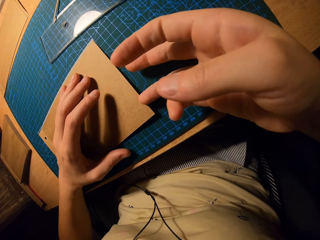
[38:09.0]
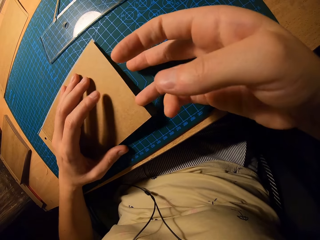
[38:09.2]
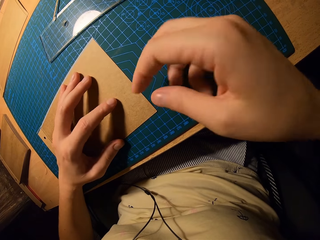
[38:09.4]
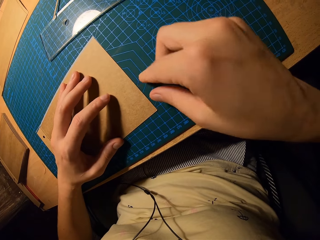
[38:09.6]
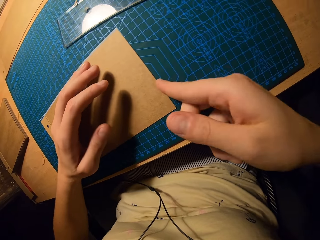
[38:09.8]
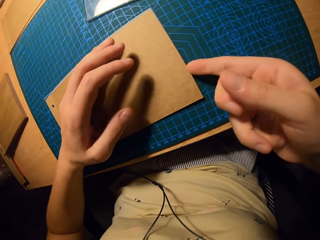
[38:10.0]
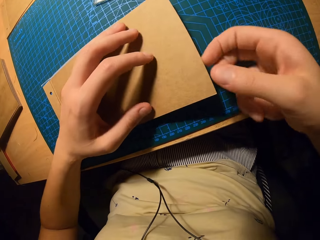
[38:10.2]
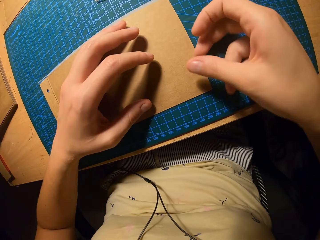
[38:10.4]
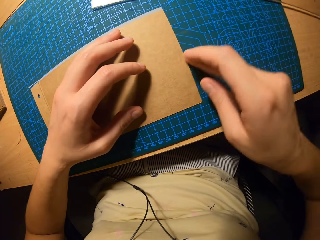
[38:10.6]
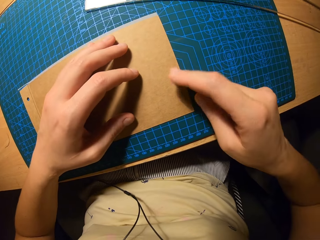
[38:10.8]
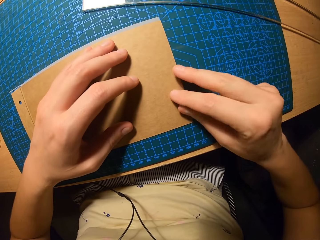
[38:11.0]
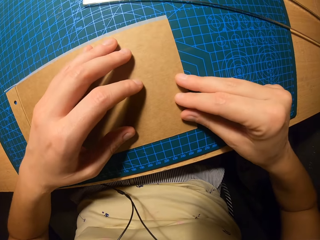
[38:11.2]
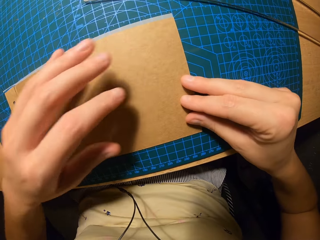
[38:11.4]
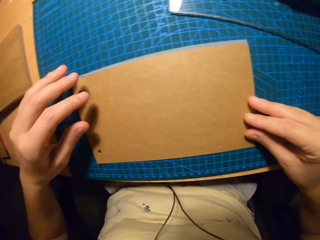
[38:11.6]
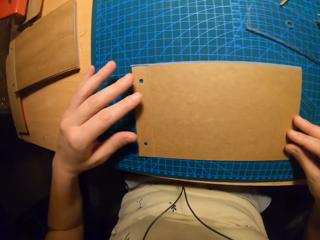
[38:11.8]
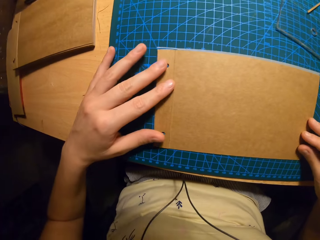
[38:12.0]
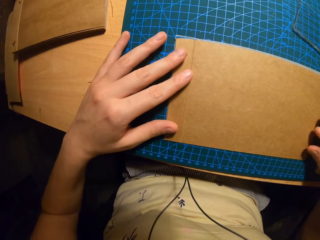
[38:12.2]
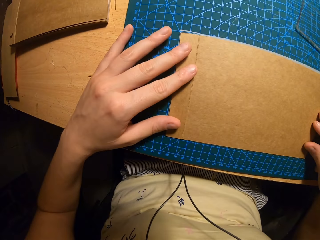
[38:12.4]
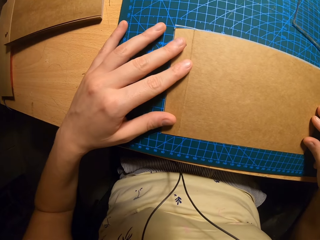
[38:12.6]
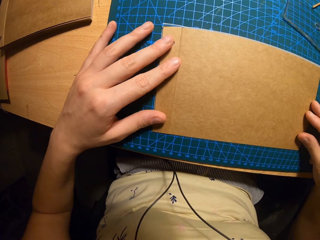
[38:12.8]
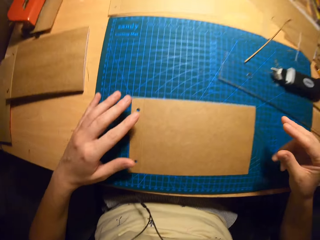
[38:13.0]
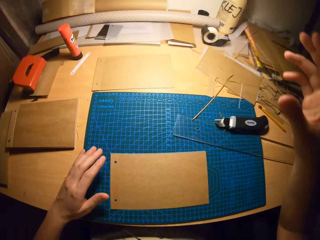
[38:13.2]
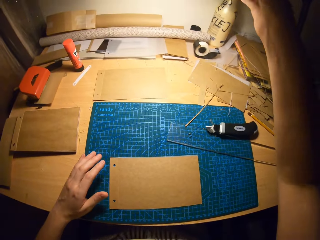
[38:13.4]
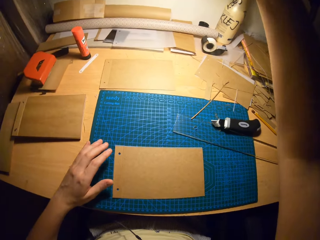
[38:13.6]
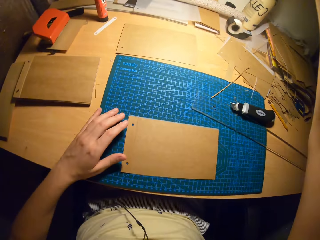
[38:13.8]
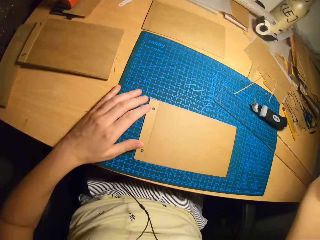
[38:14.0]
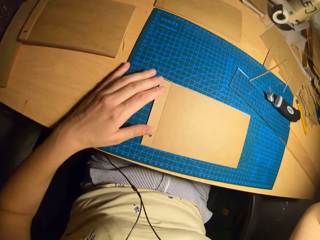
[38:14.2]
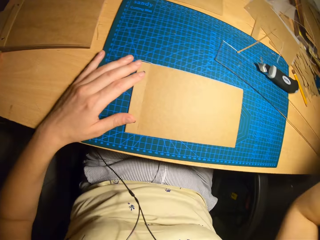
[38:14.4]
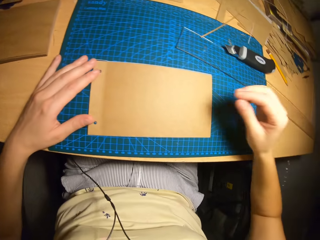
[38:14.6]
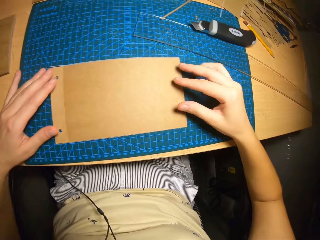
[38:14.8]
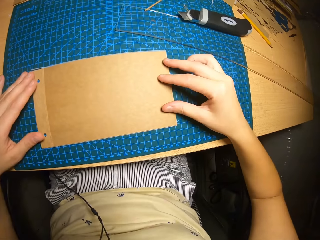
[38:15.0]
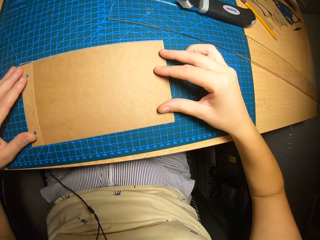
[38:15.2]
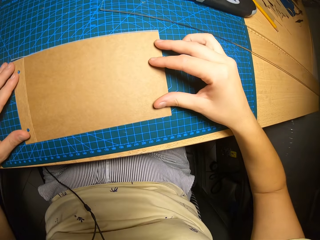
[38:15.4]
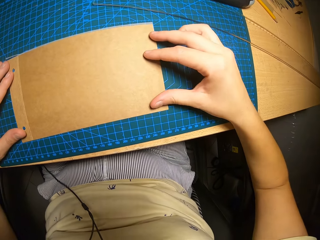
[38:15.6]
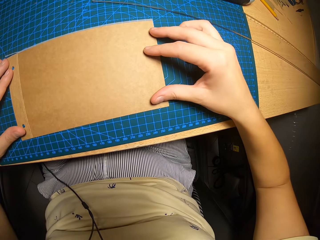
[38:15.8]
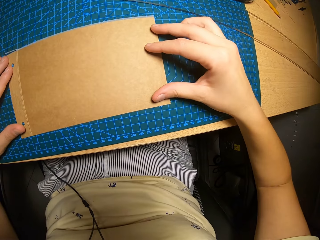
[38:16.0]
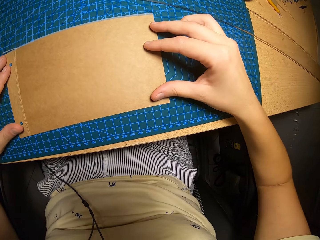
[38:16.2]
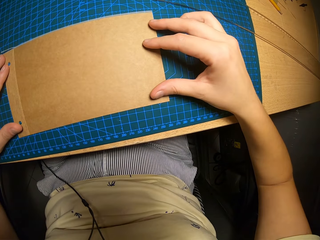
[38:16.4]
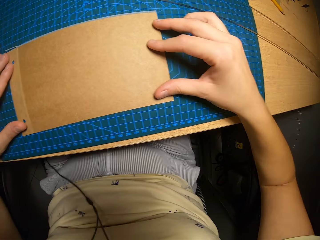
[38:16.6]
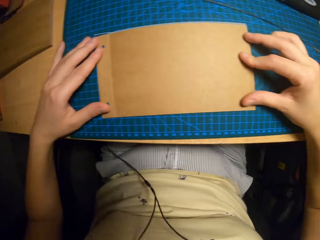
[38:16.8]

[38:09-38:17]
The camera wearer moves the stand light on the floor with her right hand. She holds the manila papers with her hands.

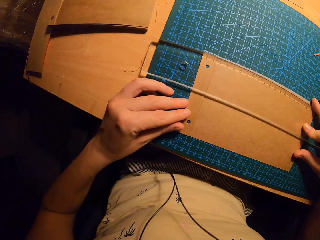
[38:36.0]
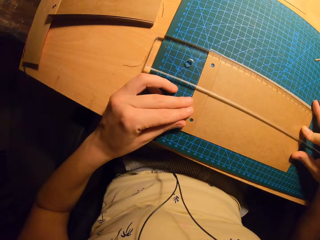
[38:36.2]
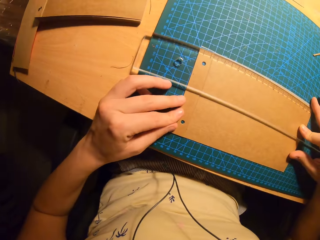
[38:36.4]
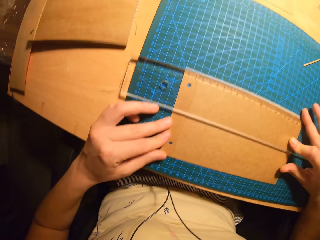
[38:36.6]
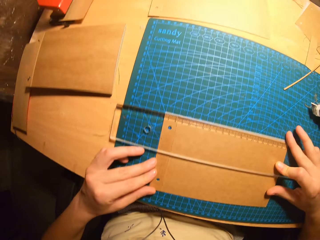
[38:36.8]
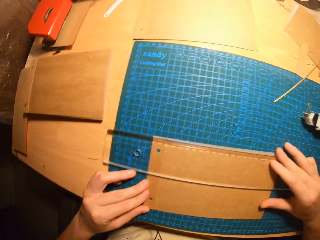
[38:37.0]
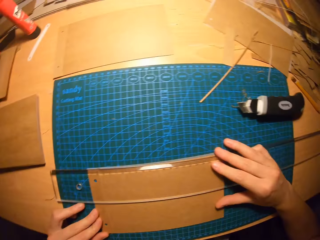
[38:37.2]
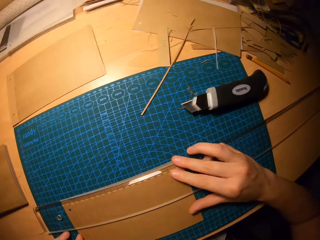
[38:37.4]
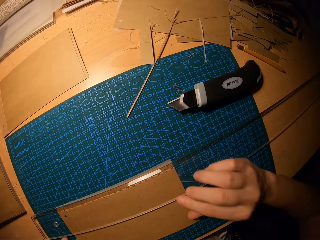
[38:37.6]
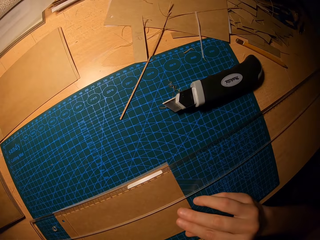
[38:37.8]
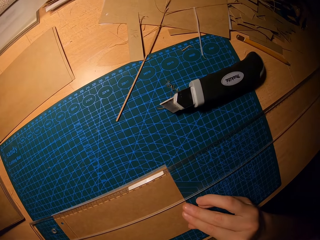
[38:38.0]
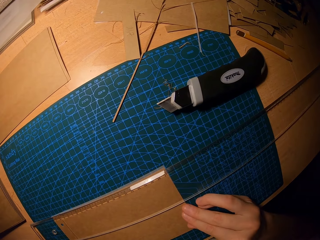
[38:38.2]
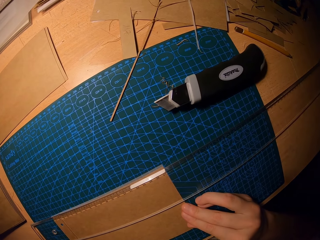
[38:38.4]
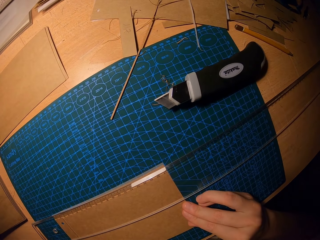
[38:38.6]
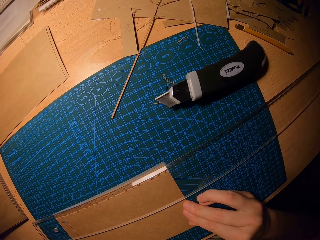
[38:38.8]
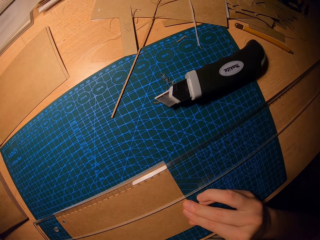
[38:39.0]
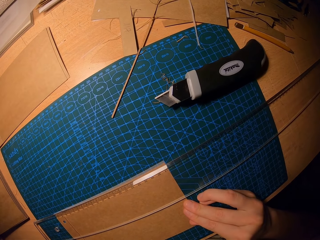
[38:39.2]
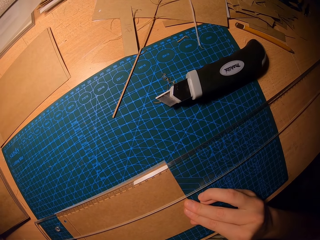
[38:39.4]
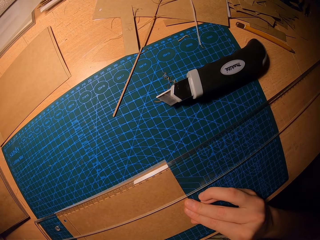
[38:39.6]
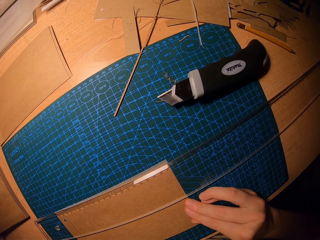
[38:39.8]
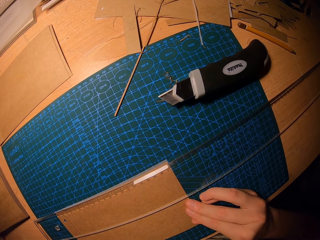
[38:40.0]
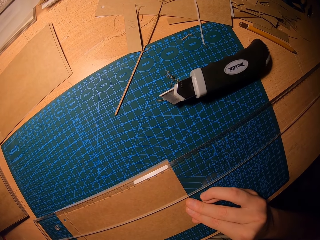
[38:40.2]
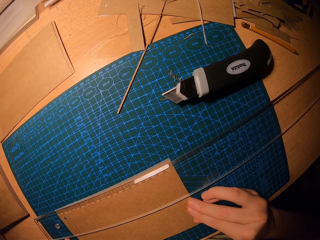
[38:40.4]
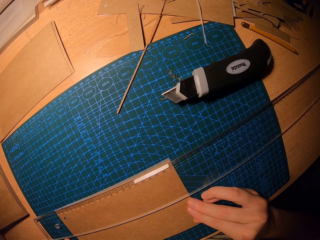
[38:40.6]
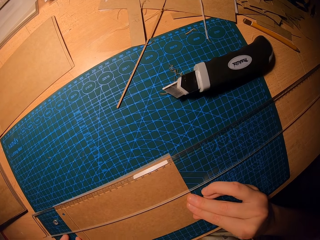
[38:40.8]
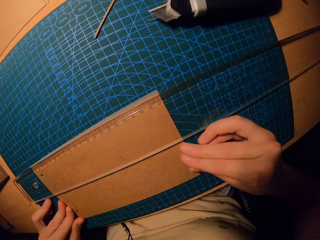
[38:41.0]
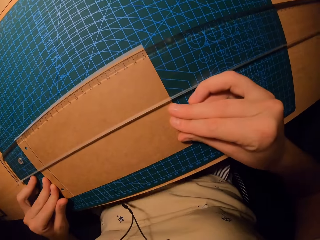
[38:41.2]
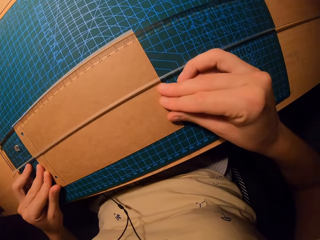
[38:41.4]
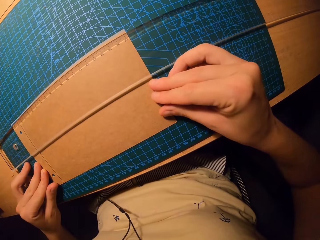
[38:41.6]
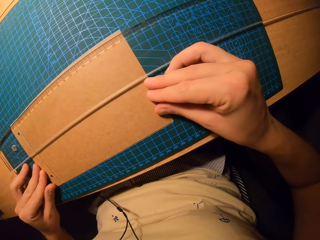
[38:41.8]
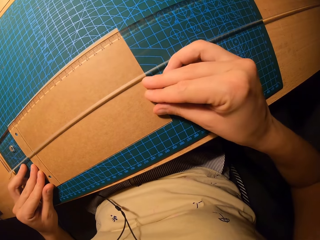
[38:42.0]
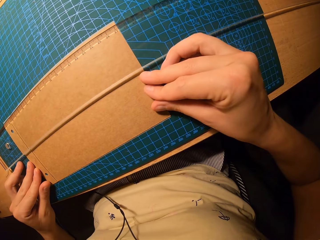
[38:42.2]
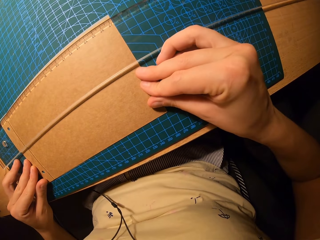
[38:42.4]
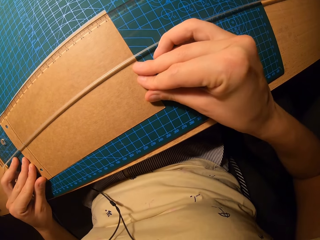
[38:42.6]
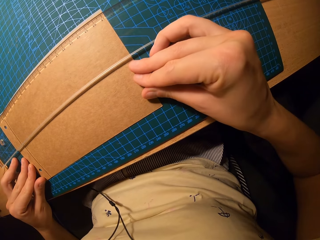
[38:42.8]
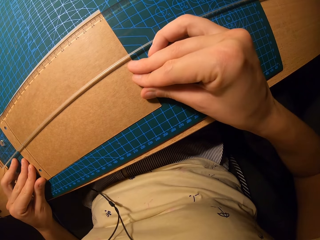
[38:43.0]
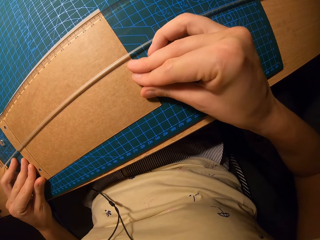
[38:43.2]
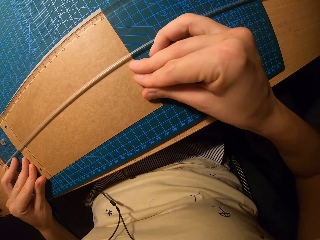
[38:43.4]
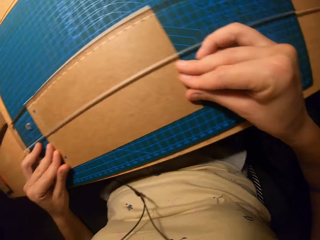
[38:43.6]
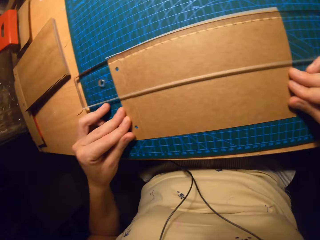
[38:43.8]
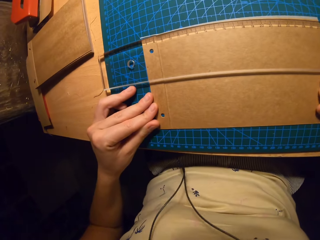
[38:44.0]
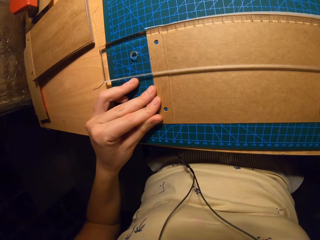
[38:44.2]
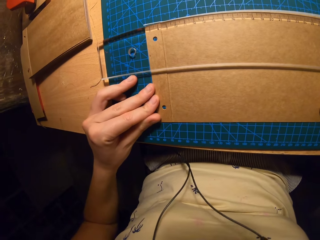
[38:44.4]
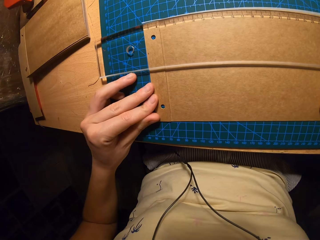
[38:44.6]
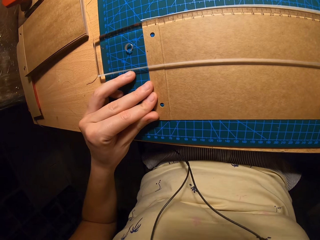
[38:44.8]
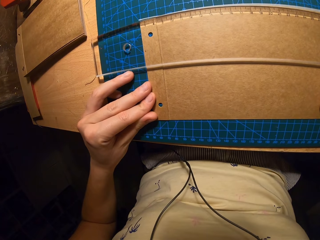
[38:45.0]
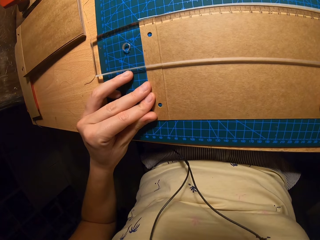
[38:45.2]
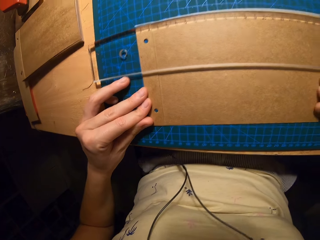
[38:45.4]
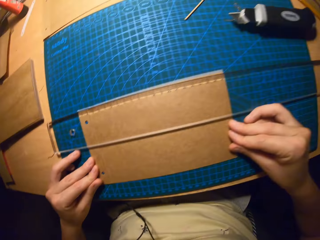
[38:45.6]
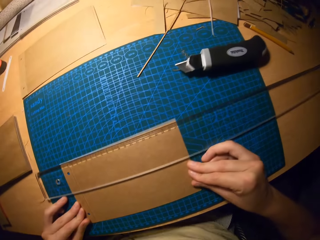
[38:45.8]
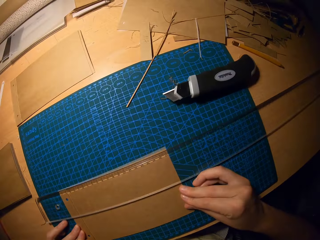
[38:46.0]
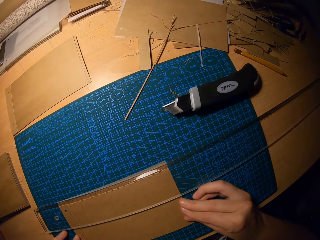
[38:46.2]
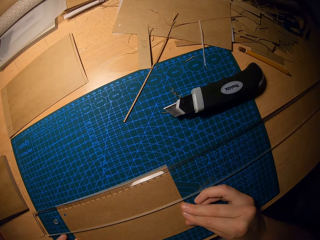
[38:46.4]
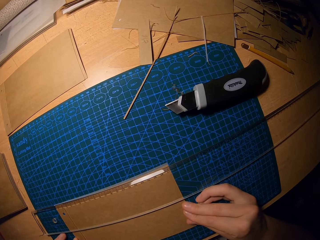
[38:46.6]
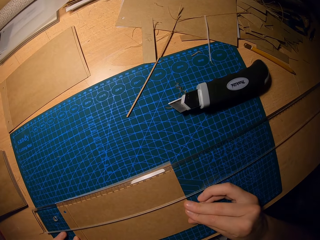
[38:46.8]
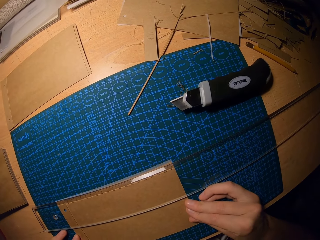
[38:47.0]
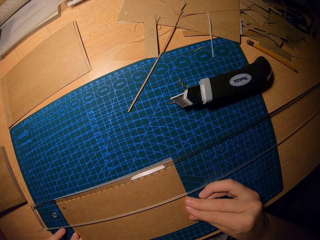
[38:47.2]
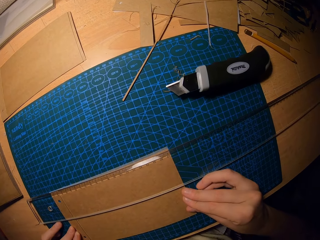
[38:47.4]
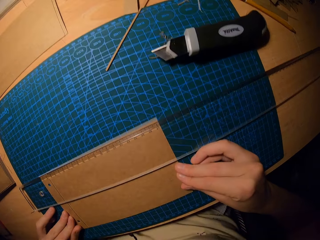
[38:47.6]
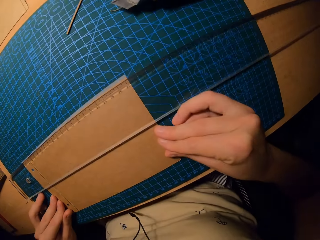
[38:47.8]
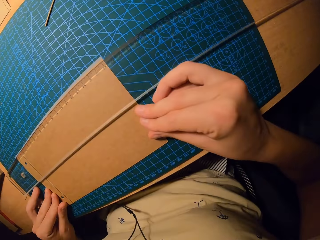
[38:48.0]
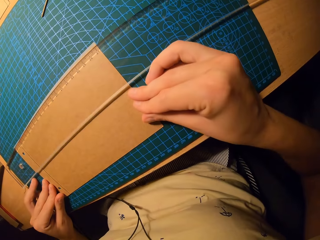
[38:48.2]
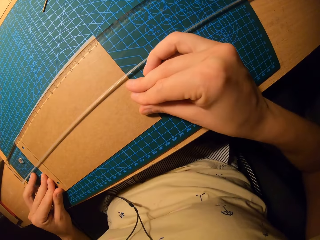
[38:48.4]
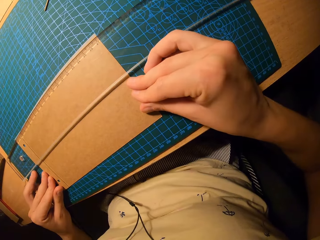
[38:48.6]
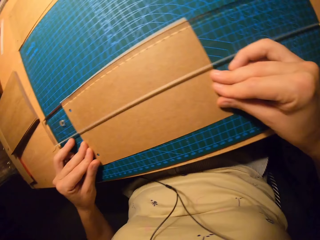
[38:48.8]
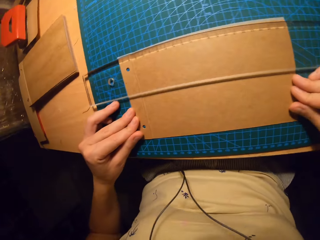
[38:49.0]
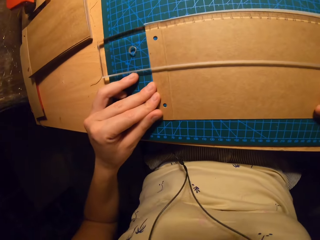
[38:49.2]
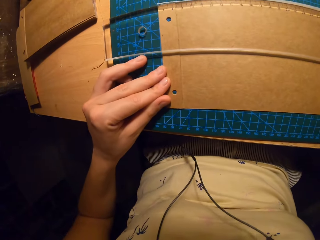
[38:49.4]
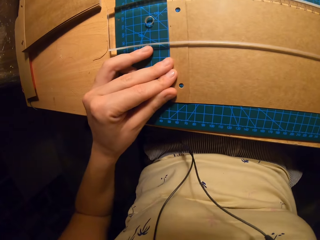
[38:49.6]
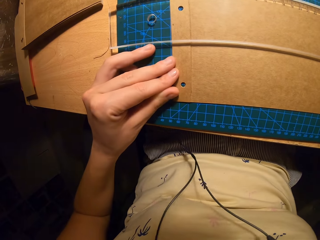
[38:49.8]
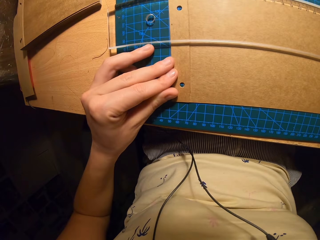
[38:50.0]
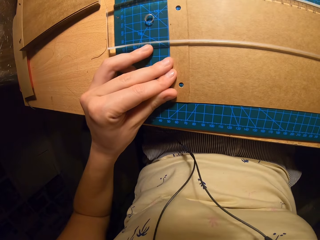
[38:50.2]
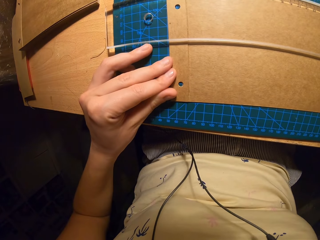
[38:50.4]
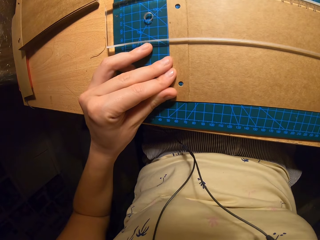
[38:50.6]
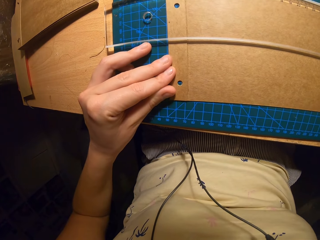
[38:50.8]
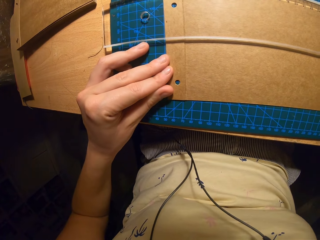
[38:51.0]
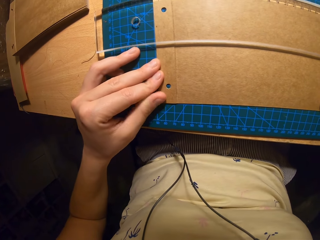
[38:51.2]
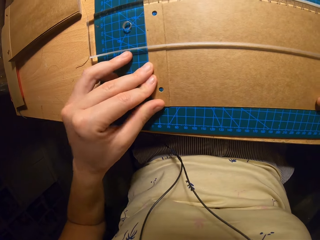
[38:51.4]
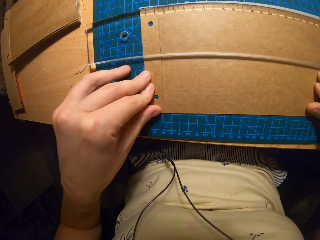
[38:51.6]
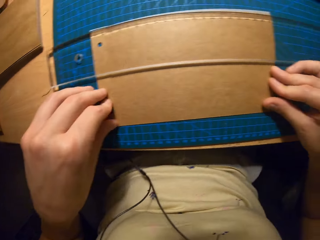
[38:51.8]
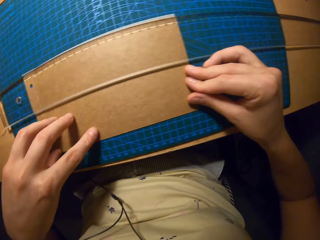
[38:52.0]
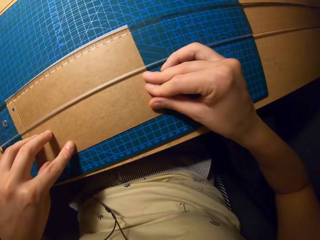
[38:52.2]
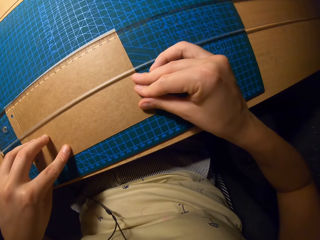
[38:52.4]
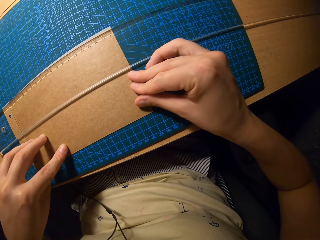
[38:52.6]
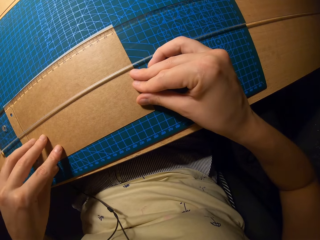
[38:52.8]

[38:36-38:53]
The camera wearer touches the cardboard with both hands. They hold the manila paper on the table with their hands.
